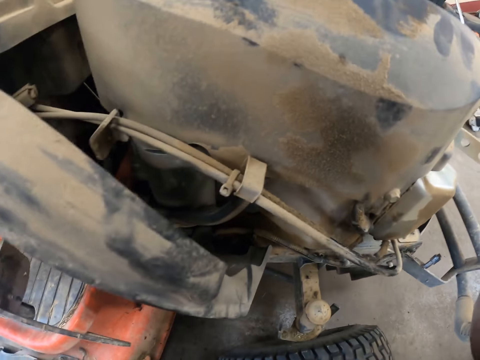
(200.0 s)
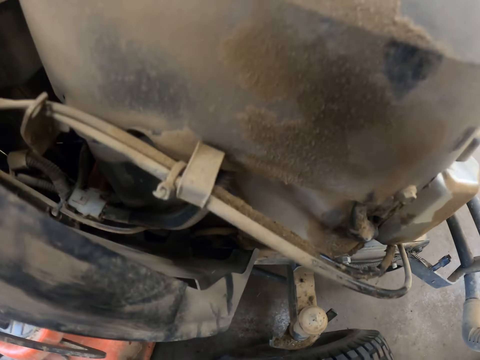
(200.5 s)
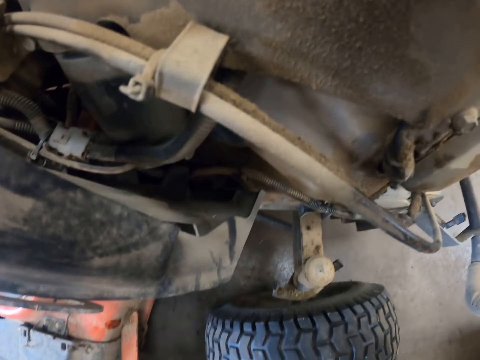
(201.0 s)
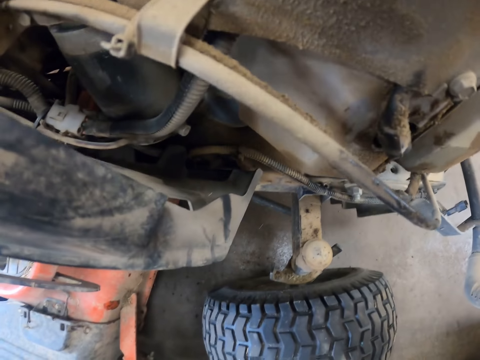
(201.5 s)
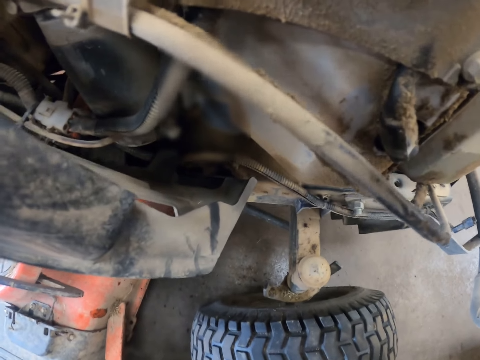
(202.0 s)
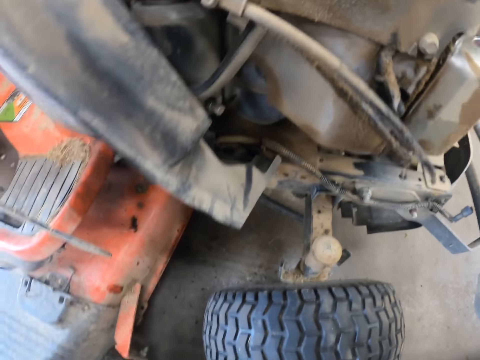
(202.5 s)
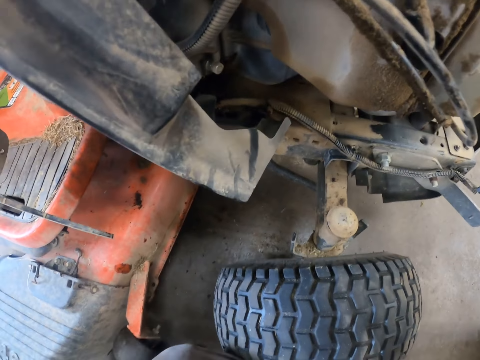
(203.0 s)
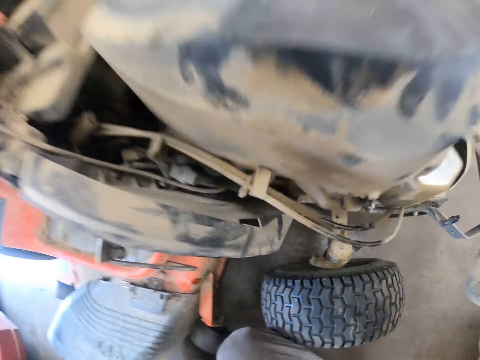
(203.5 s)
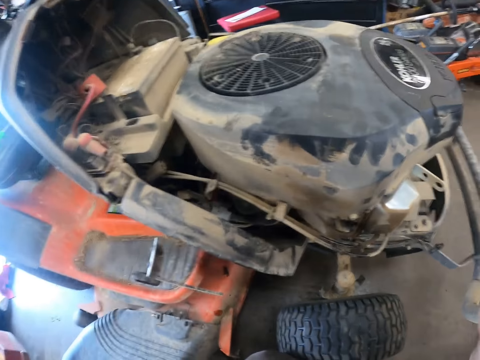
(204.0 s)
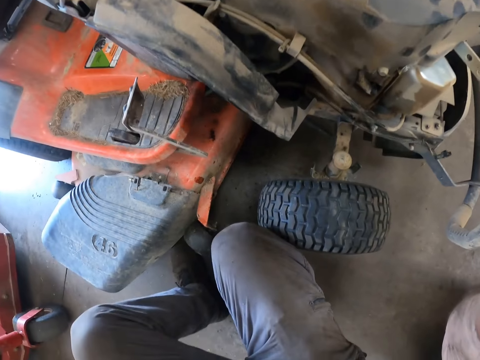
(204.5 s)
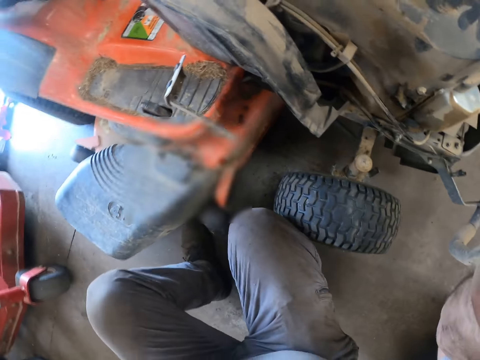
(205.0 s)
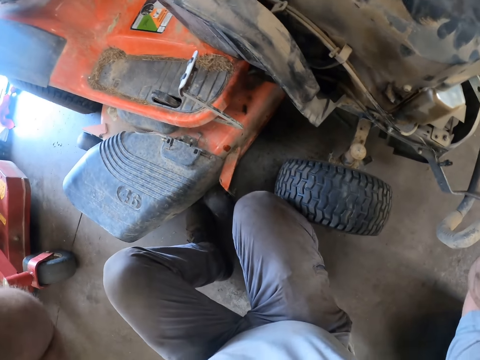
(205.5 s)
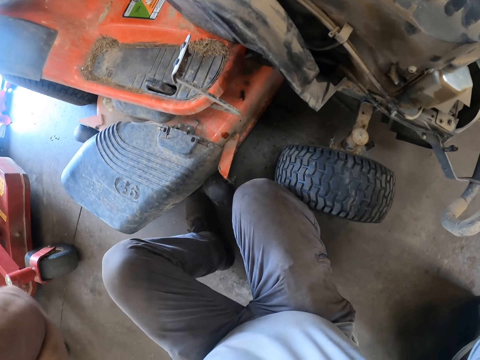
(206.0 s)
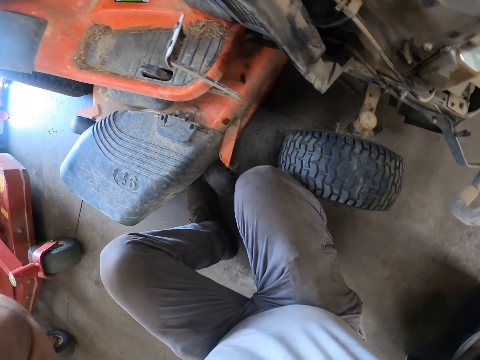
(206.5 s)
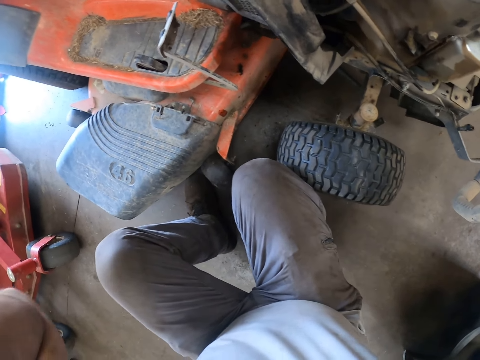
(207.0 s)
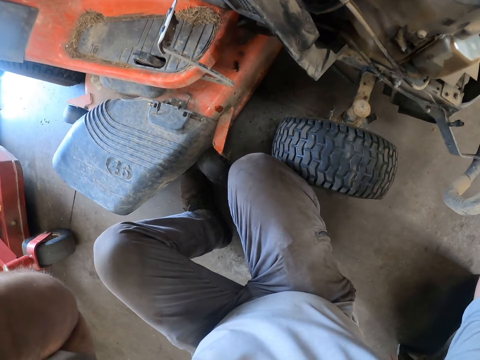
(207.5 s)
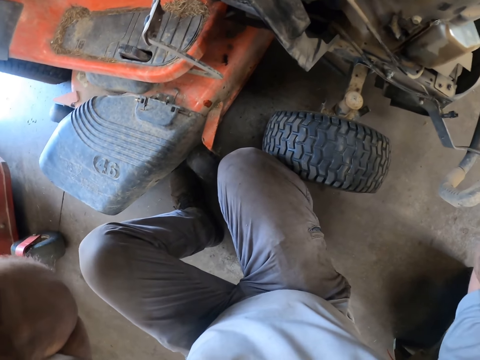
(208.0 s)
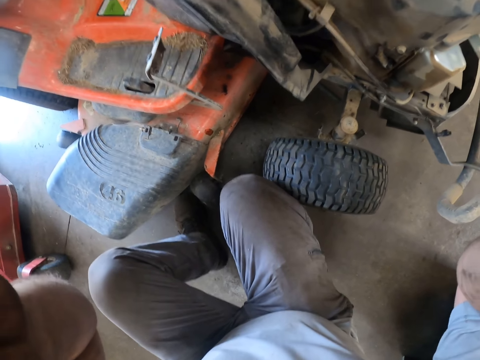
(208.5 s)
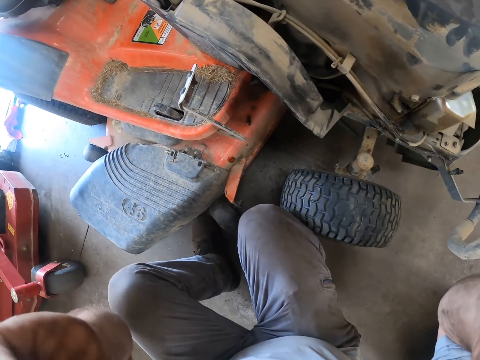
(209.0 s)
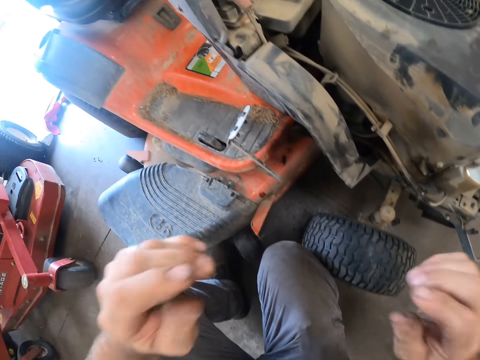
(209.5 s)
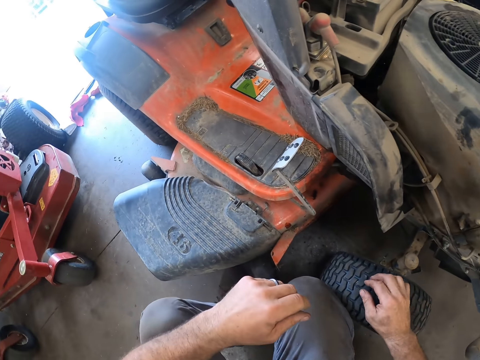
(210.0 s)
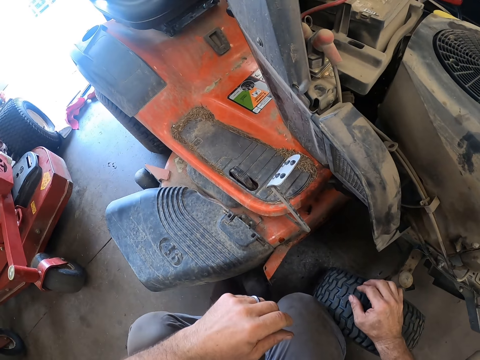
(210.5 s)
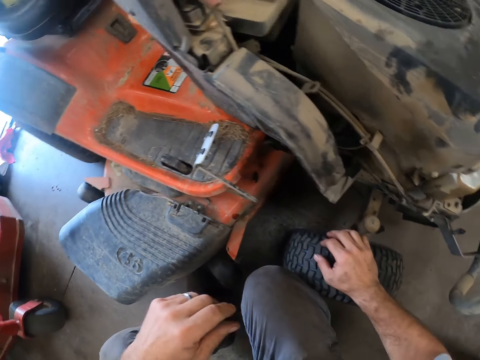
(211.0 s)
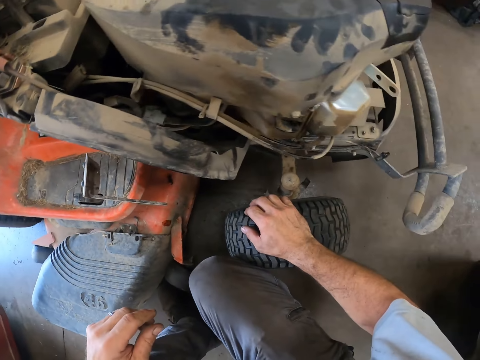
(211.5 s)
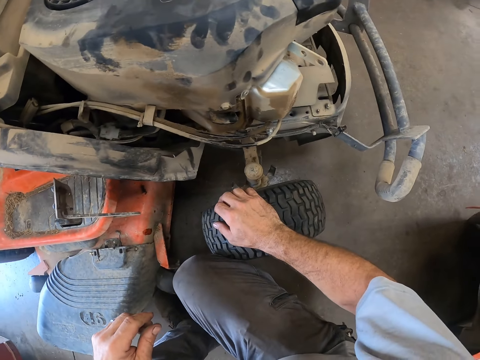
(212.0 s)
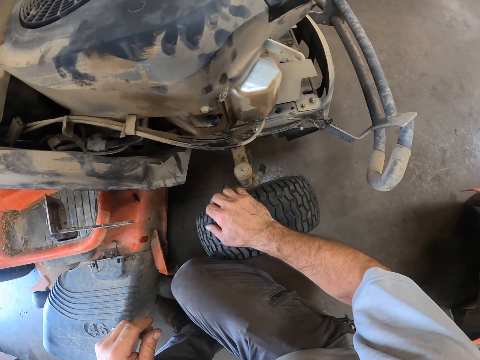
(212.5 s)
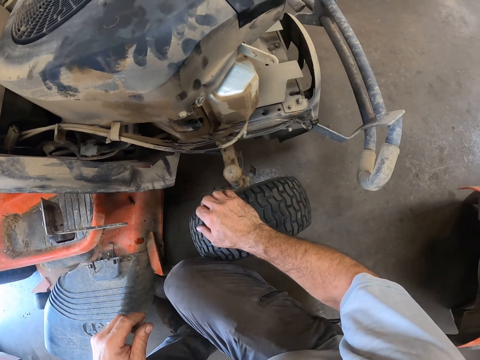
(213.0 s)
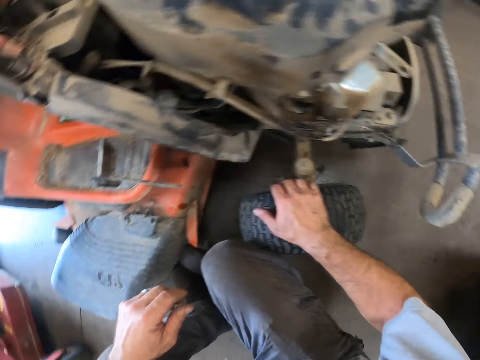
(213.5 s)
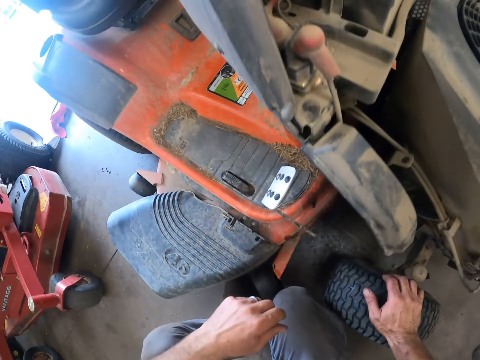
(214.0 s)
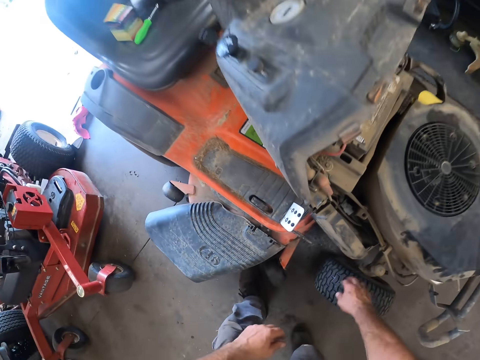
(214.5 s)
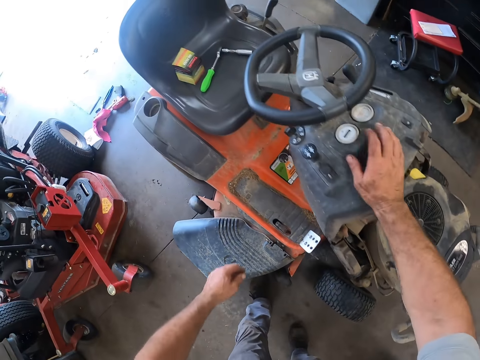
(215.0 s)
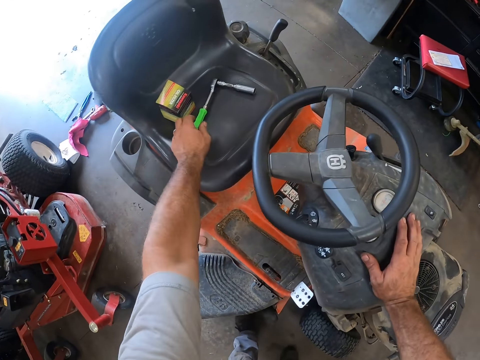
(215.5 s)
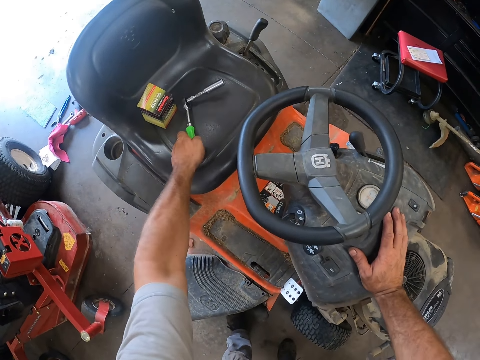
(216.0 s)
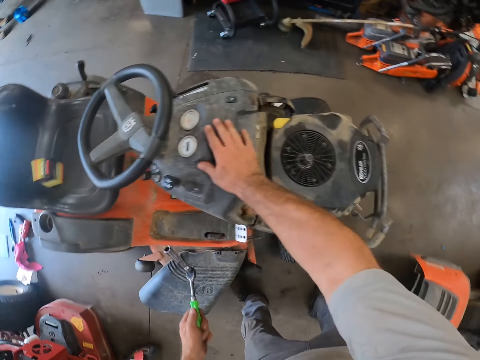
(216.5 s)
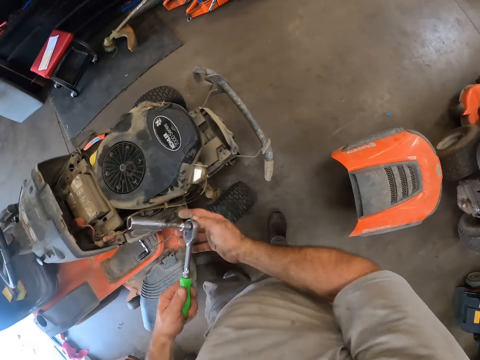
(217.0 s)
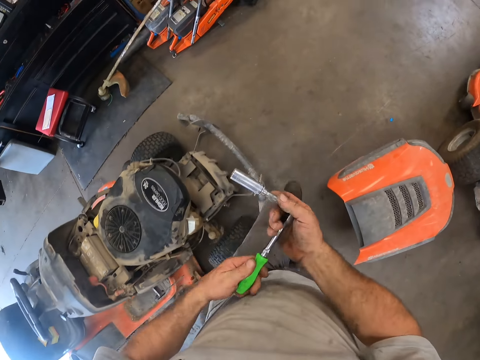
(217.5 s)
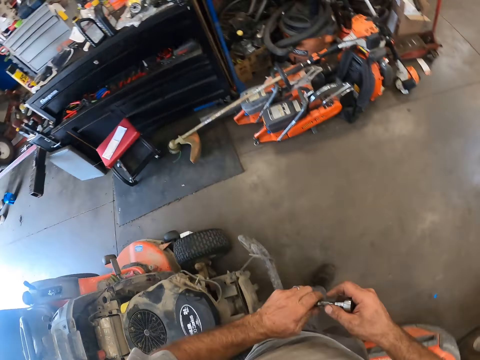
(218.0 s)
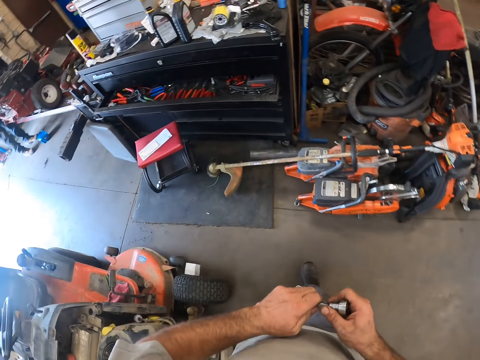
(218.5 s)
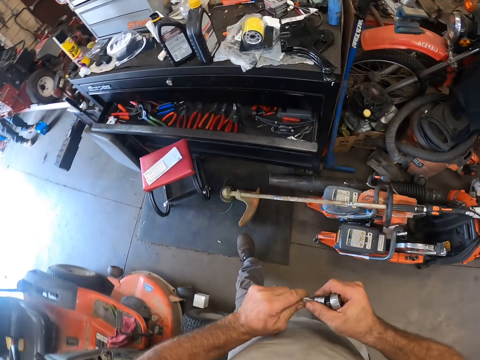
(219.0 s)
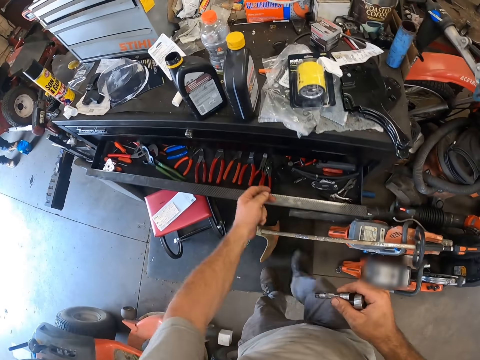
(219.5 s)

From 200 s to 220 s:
The camera wearer raises hands. They hold the wheel of the motorbike. They stand upright. They pick up a screwdriver on the seat. They walk toward a drawer in the garage. They detach a nut from the screwdriver.

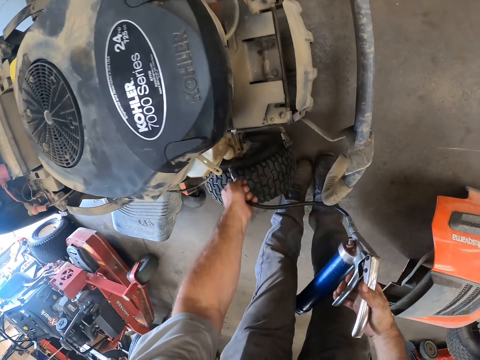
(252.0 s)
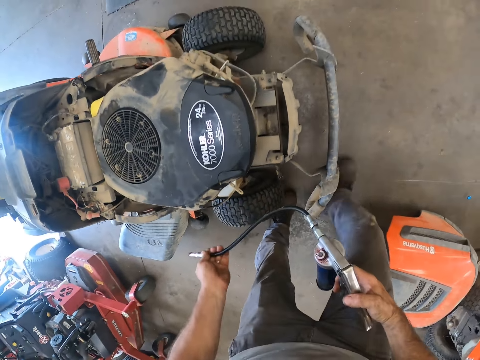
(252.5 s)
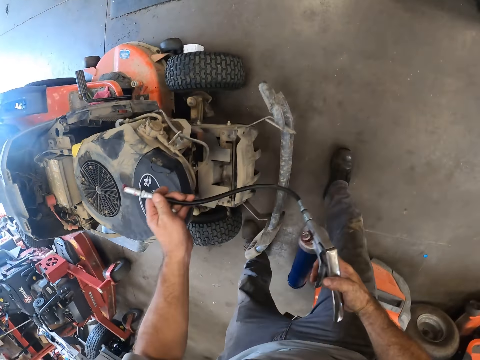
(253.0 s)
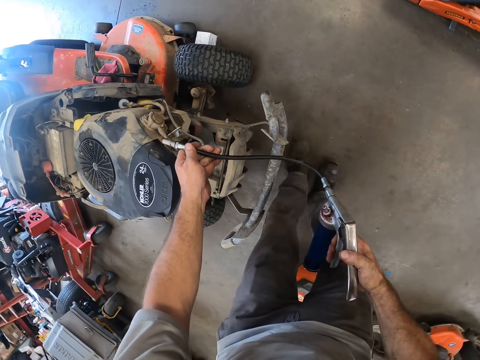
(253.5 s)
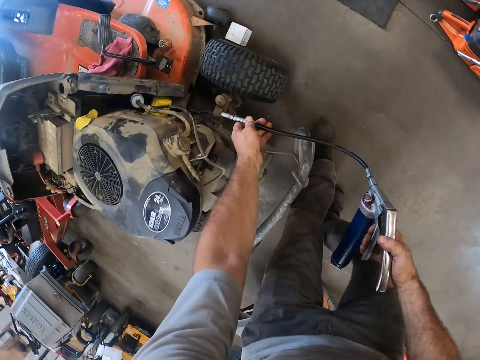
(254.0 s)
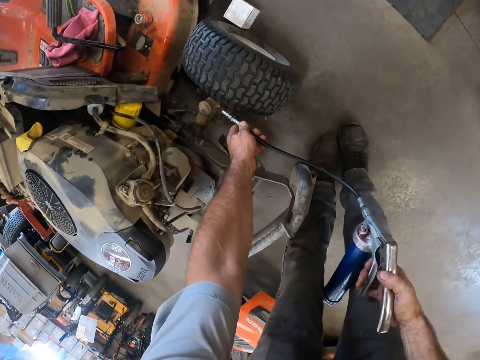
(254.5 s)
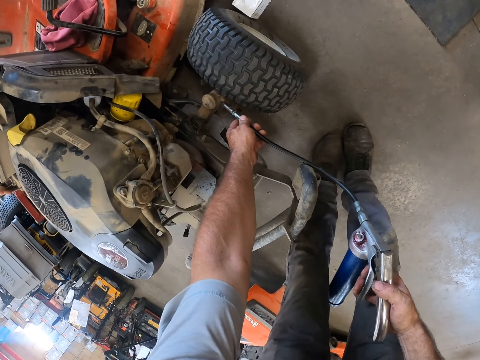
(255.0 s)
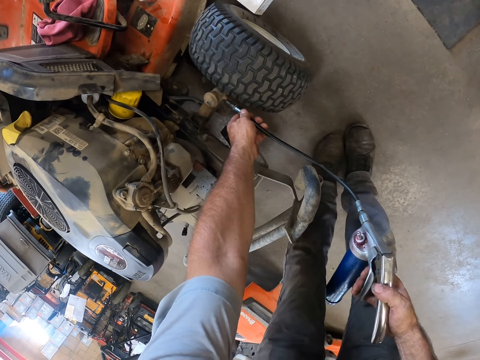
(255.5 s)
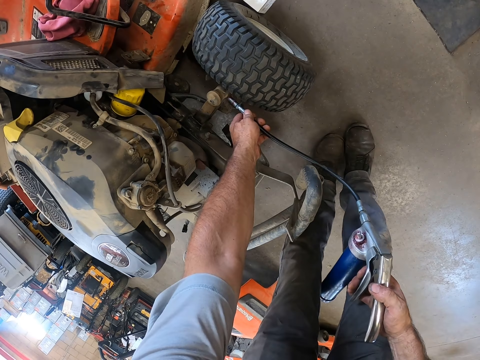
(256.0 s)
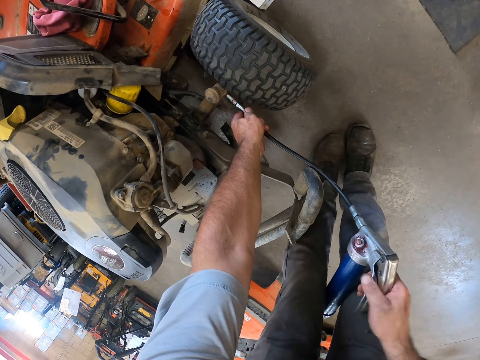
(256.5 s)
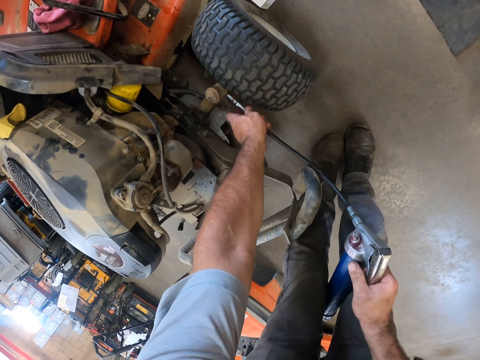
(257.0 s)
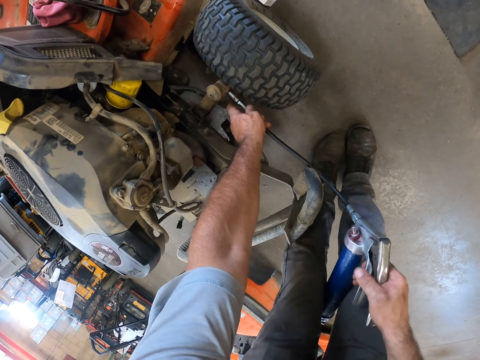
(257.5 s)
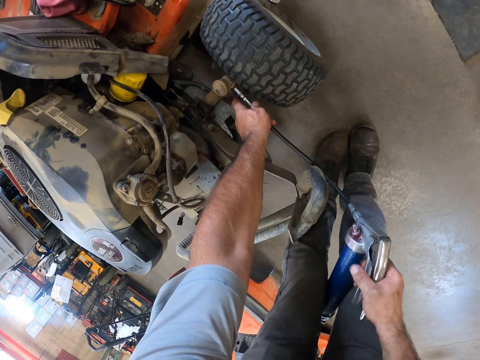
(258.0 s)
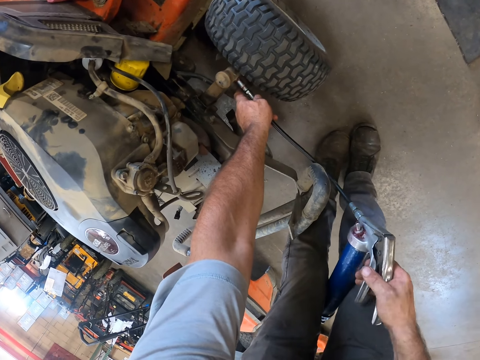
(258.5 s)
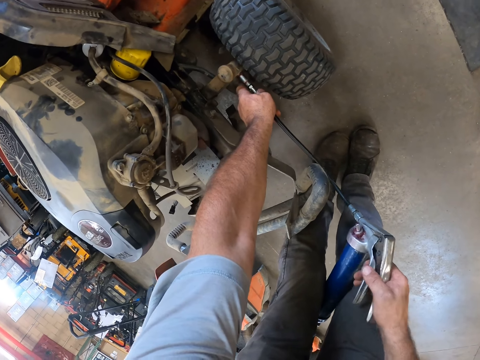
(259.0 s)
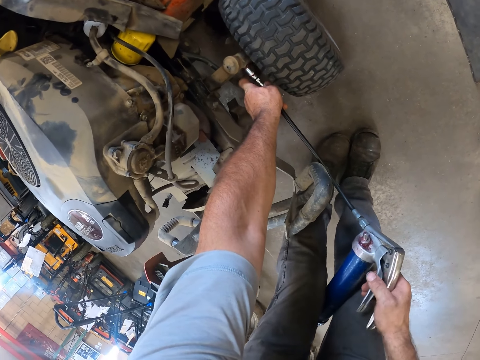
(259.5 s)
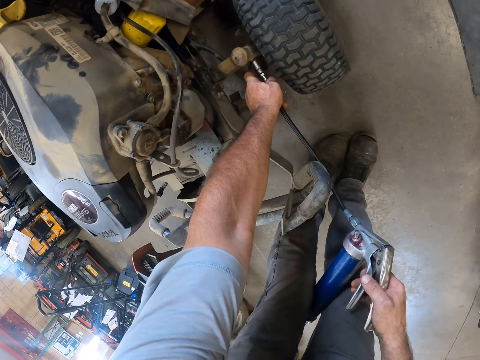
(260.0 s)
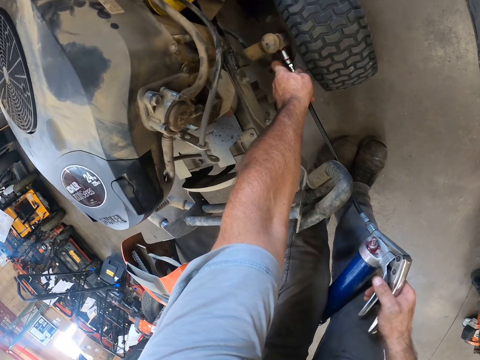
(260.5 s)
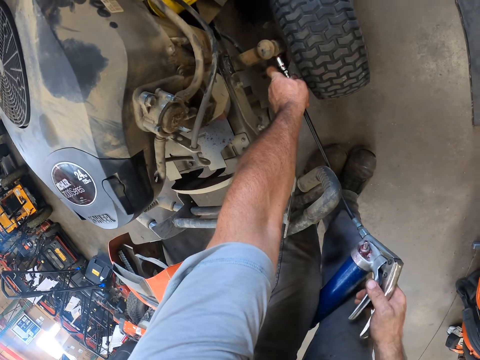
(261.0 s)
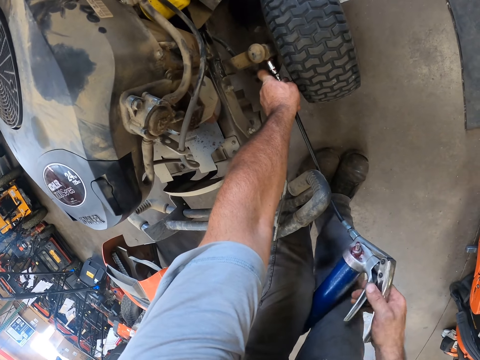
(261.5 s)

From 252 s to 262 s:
The camera wearer walks near the motorbike. He attaches the pump to a valve on another wheel with his left hand. He pumps the pump with his right hand.
